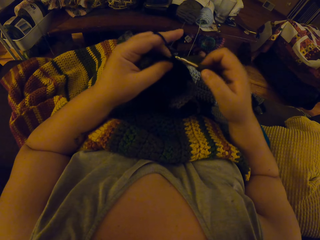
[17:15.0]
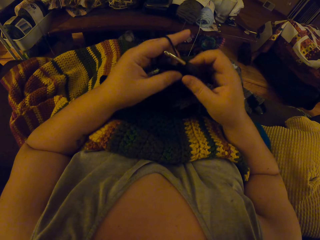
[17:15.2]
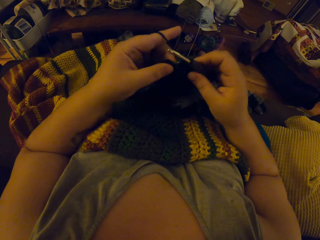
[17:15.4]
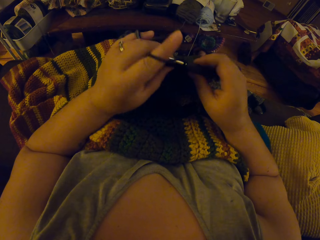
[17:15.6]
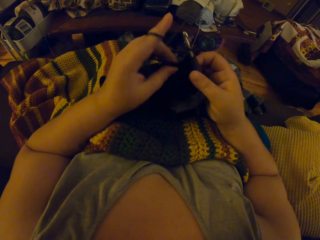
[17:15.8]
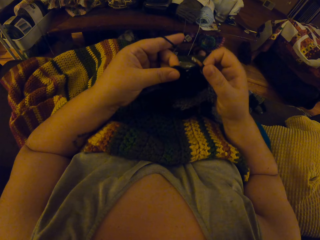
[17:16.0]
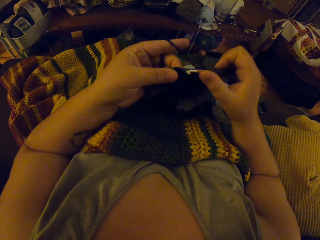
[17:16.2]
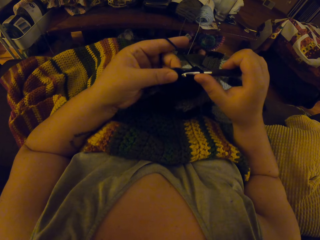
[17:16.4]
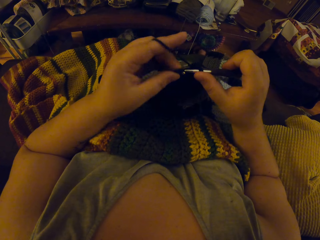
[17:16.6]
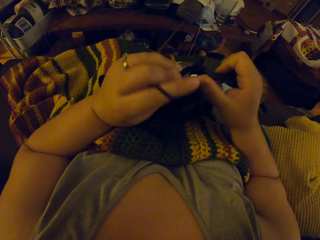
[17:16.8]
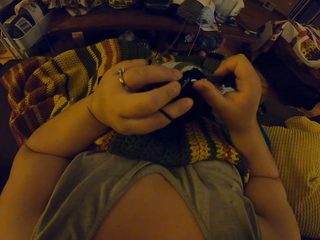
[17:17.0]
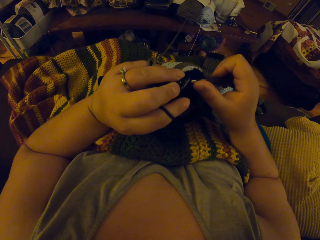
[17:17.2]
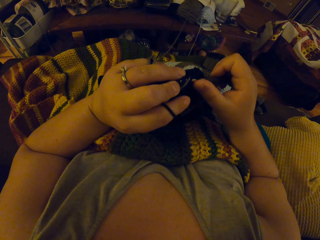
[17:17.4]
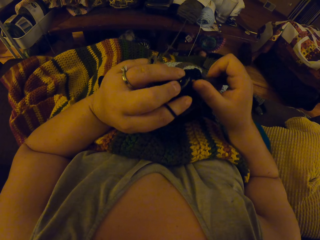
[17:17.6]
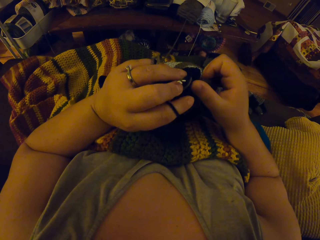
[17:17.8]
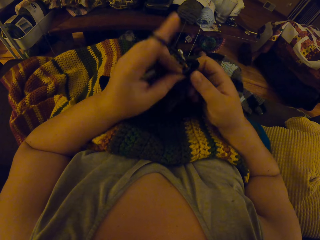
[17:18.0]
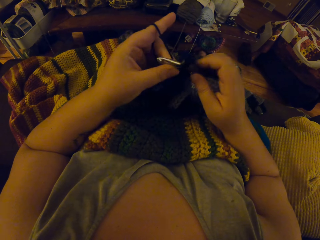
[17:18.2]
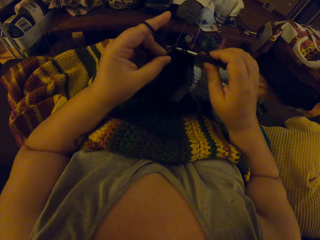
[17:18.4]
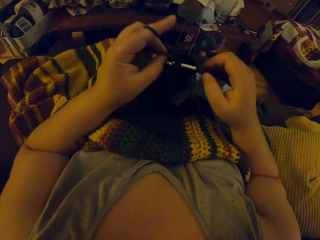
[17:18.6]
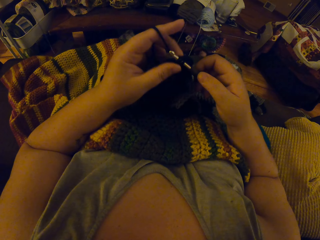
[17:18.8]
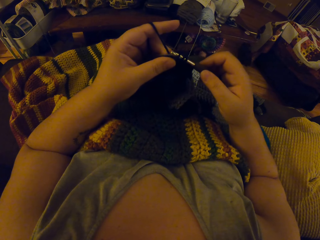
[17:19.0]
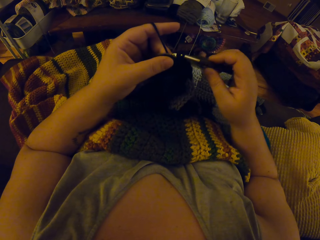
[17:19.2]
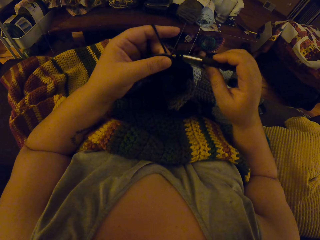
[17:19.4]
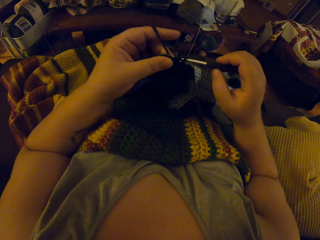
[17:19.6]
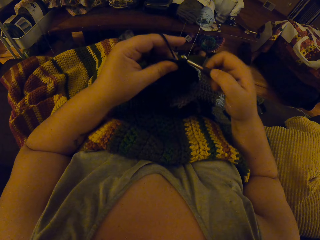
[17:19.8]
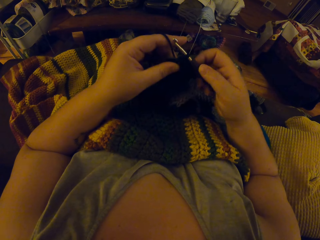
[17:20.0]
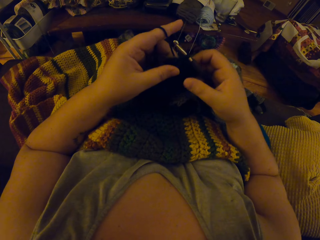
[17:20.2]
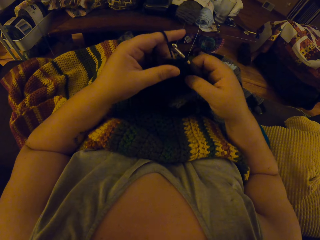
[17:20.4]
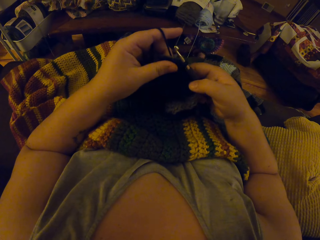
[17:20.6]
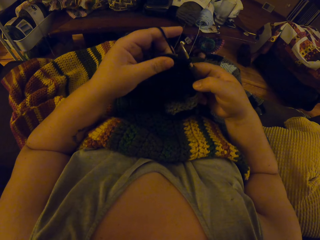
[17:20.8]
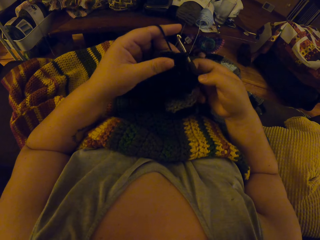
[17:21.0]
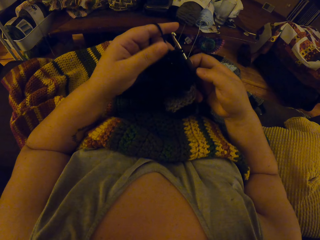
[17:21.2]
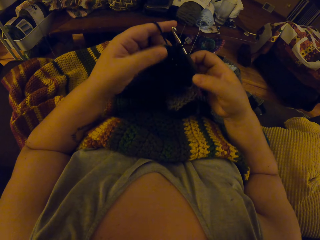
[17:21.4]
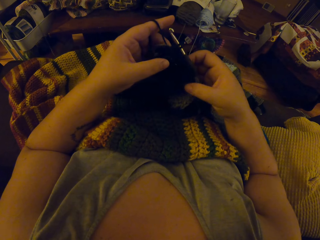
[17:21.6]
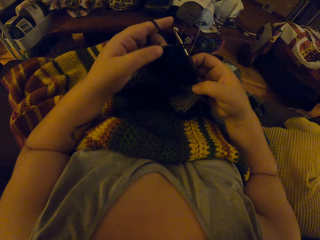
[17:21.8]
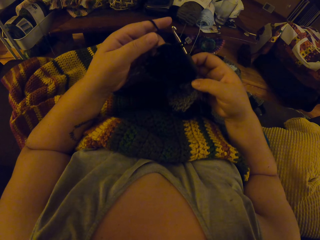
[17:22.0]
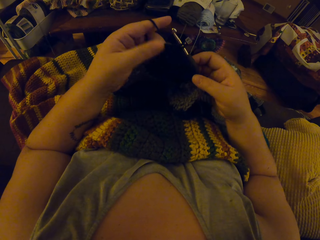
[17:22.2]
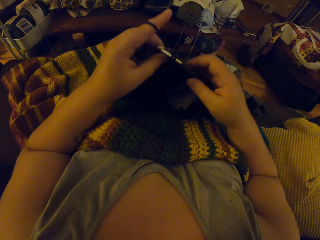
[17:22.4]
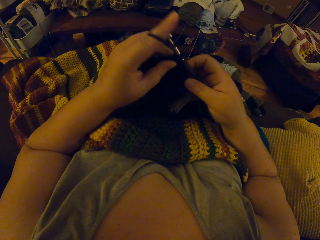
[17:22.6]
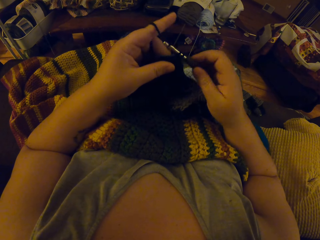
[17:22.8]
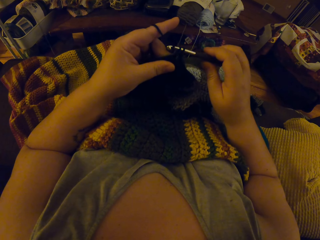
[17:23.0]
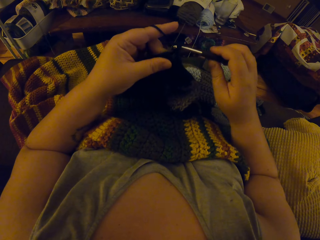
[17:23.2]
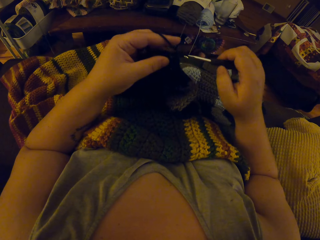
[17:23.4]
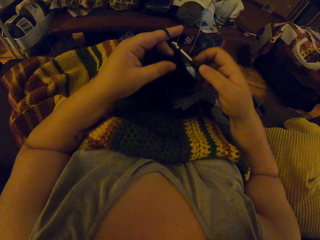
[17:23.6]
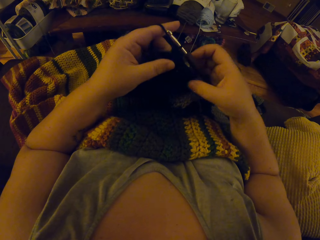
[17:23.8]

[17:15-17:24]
The camera wearer looks at the cloth. They crochet the cloth. They check the yarn fabric. They crochet with the yarn.

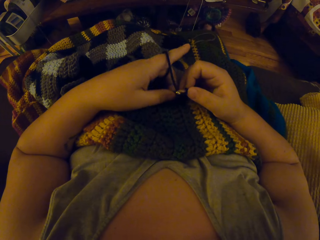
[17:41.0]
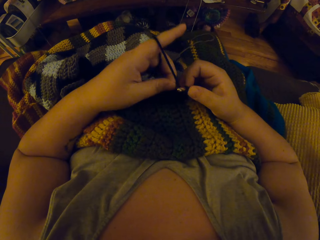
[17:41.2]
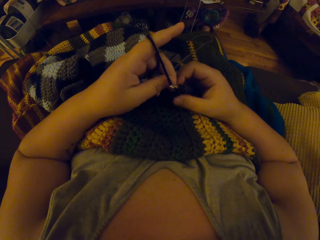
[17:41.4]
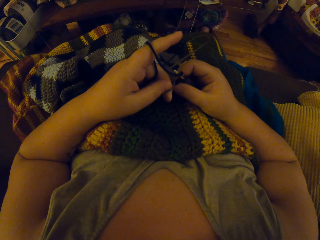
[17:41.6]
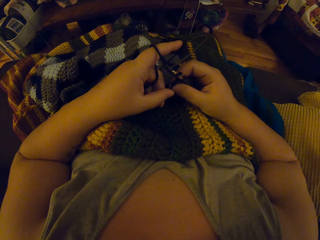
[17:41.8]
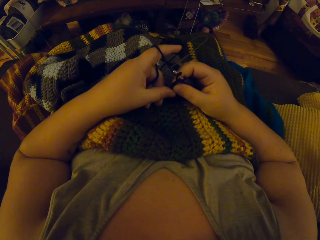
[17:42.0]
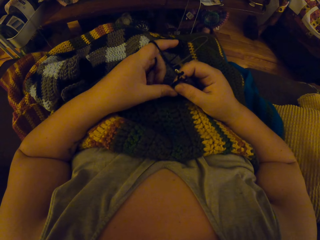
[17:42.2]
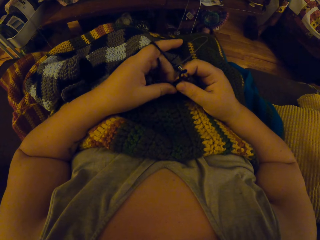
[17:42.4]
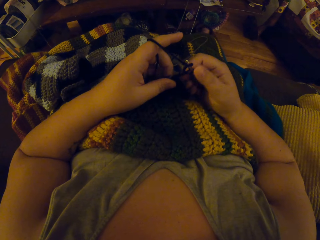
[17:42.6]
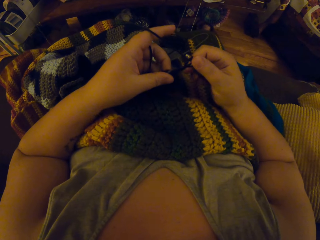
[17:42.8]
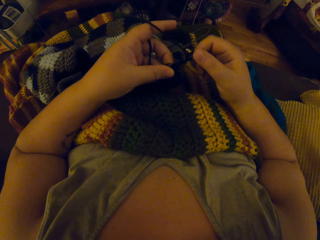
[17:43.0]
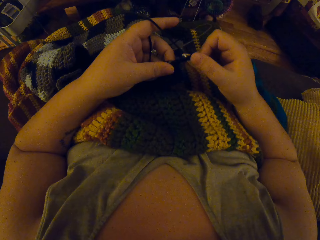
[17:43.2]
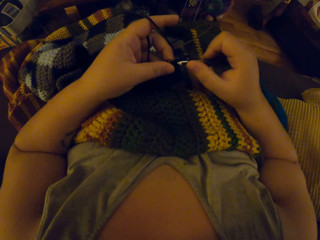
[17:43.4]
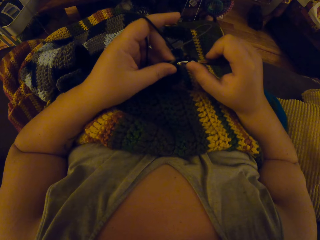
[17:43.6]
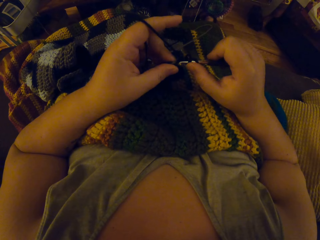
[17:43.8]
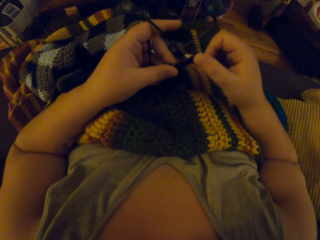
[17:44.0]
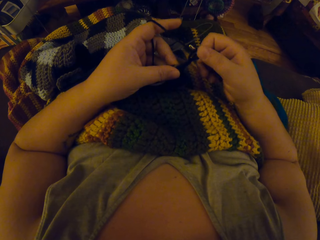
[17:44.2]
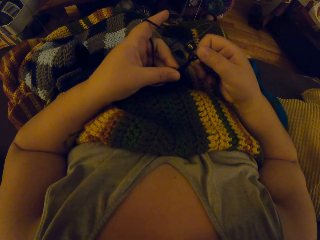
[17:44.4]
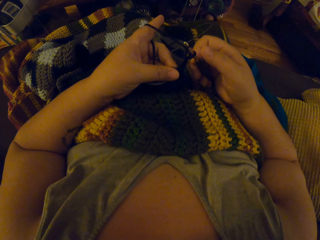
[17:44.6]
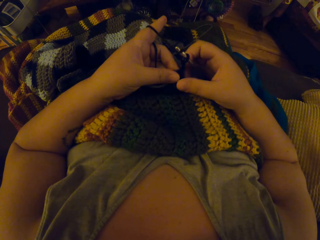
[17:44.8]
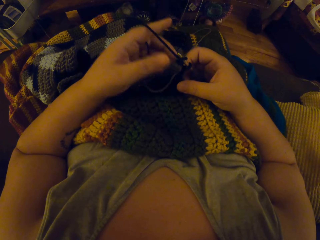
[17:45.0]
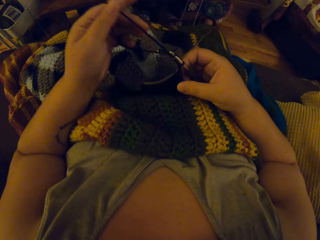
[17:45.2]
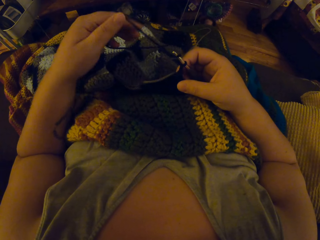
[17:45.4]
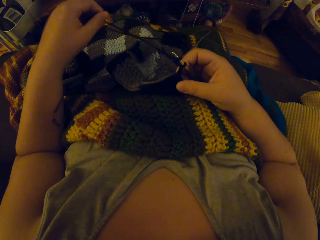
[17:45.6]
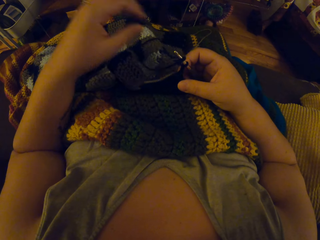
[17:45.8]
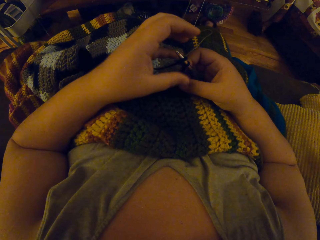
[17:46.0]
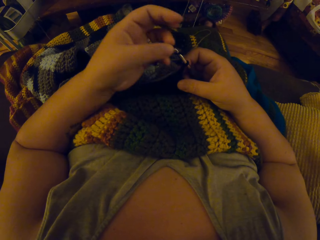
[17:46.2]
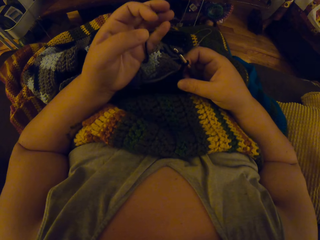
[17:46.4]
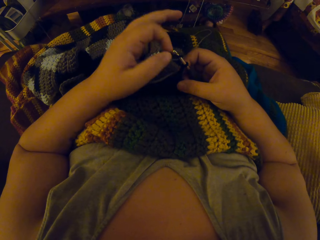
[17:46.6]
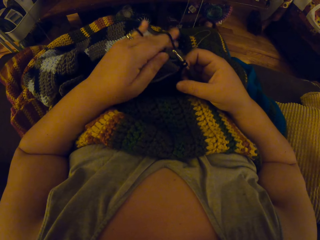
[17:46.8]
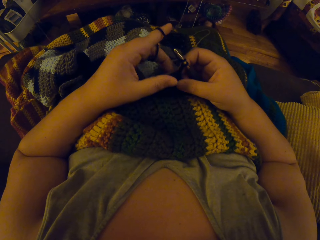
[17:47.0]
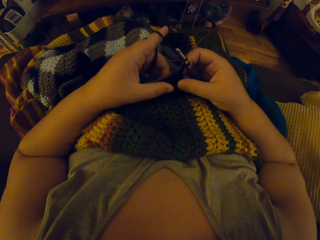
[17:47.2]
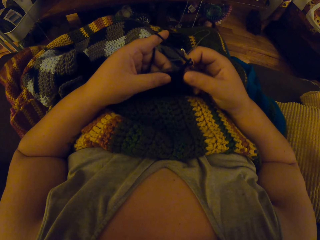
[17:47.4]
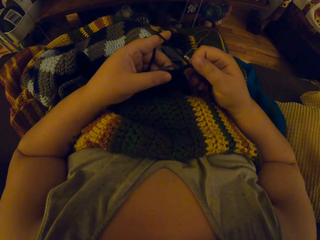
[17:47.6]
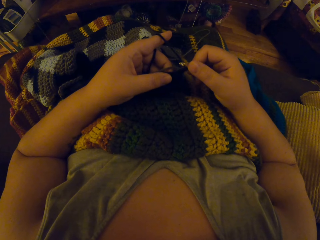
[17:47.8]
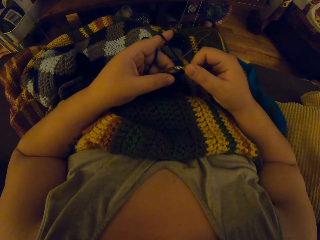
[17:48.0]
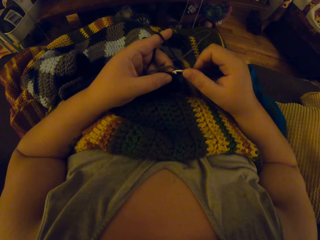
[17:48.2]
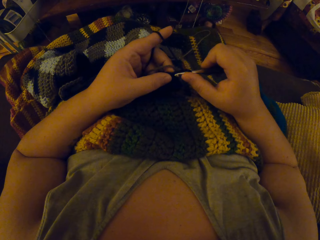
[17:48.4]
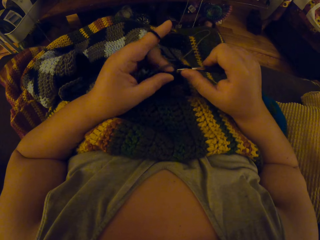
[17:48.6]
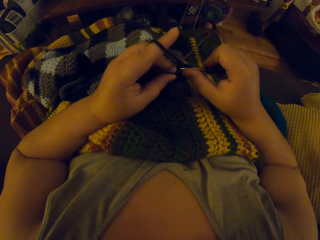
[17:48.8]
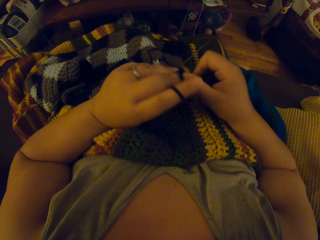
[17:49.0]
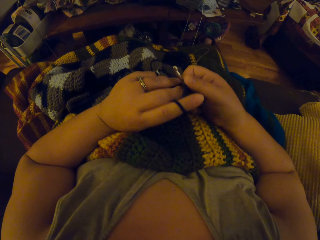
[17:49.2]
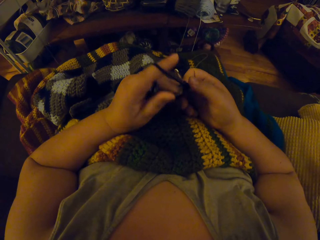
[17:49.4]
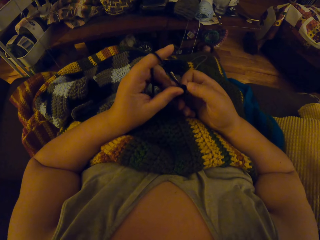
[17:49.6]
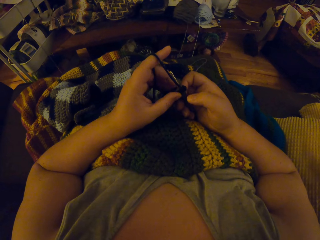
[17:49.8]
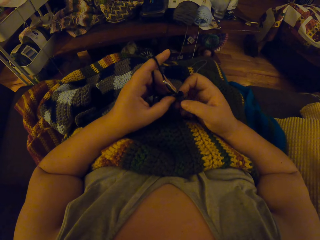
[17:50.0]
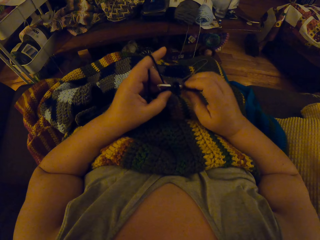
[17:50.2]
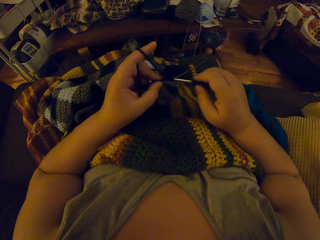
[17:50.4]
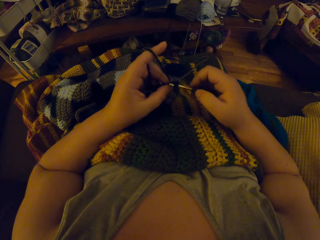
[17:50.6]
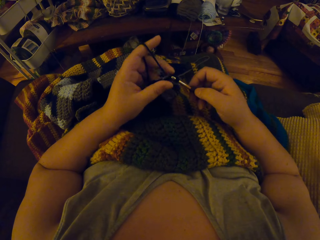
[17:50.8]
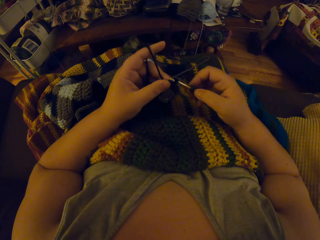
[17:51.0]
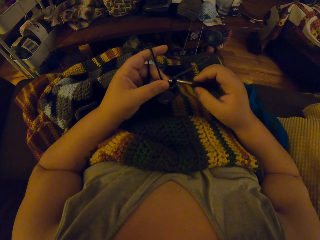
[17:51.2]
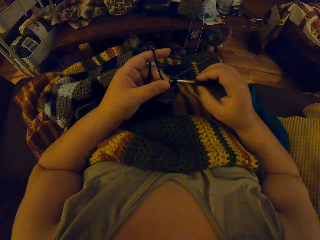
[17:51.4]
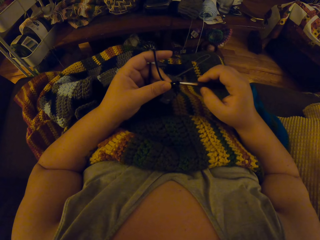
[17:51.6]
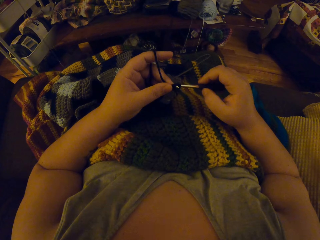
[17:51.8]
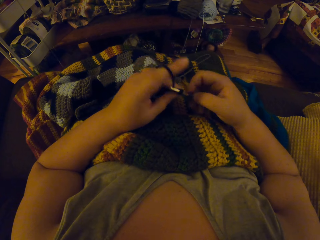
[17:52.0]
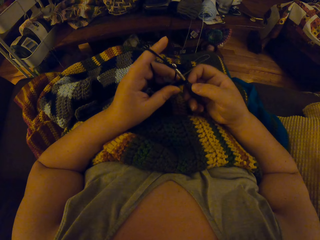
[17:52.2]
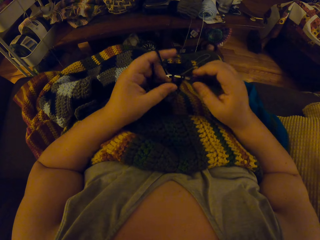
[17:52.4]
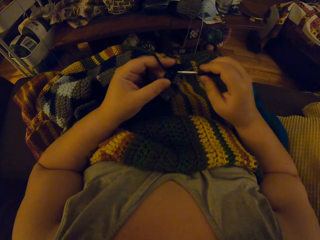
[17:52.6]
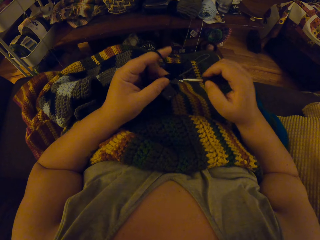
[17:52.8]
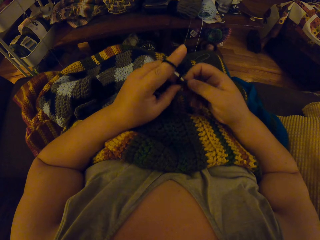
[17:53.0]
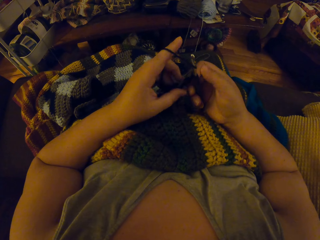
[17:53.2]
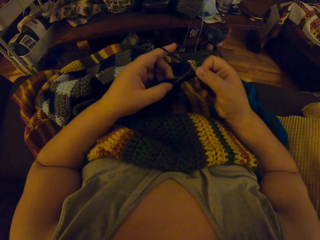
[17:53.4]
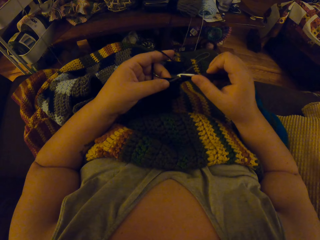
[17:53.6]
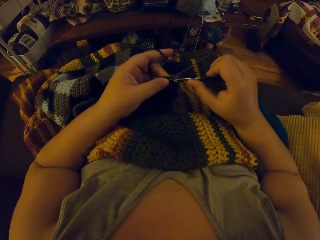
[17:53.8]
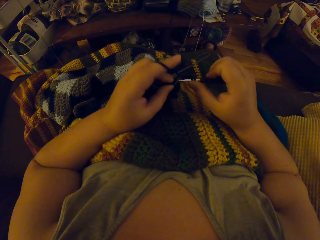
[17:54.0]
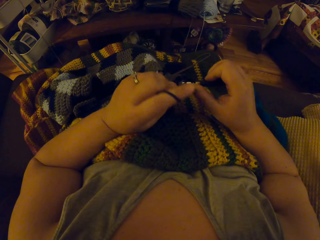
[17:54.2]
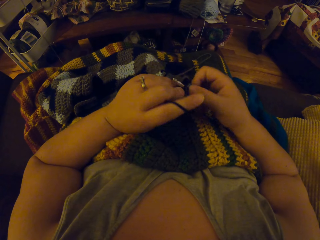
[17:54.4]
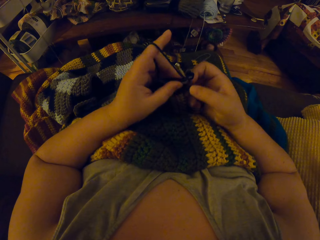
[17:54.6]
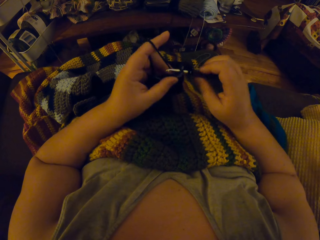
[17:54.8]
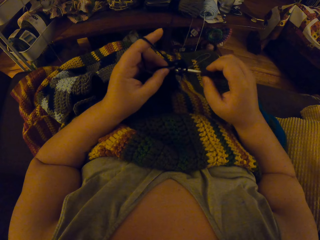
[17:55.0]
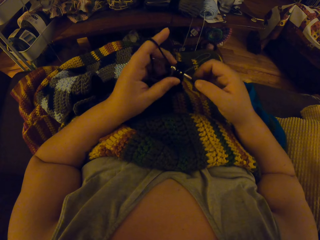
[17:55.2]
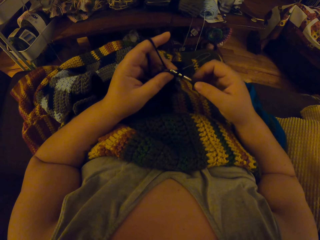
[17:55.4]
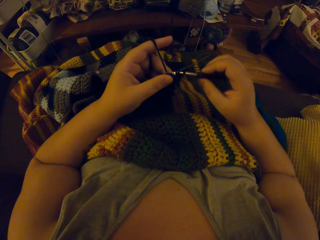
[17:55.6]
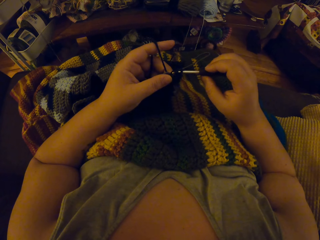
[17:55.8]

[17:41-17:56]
The camera wearer unwraps the yarn around her left fingers. She wraps the yarn around her left fingers. She crochets with the yarn.
